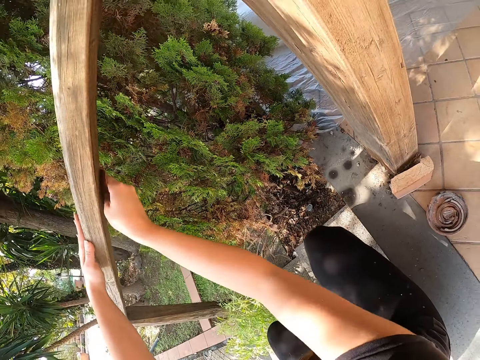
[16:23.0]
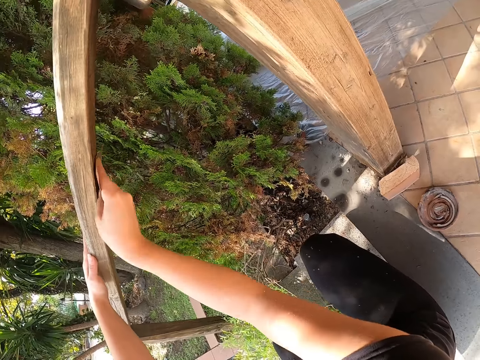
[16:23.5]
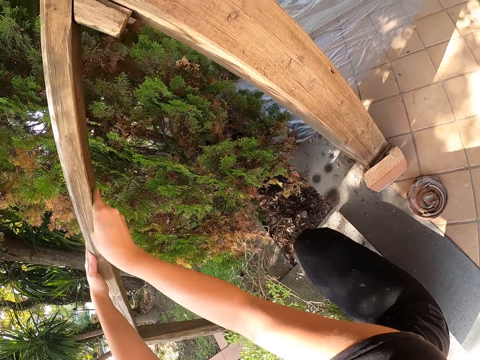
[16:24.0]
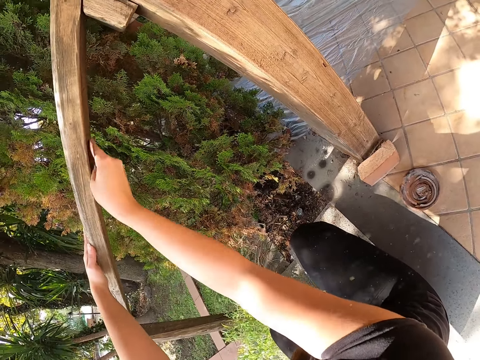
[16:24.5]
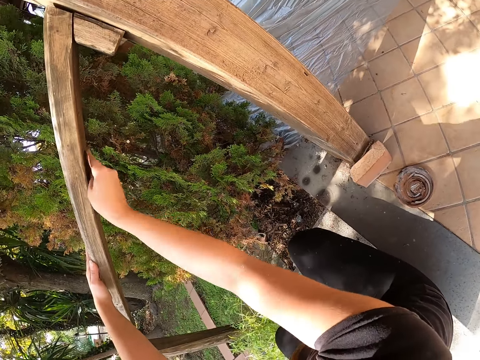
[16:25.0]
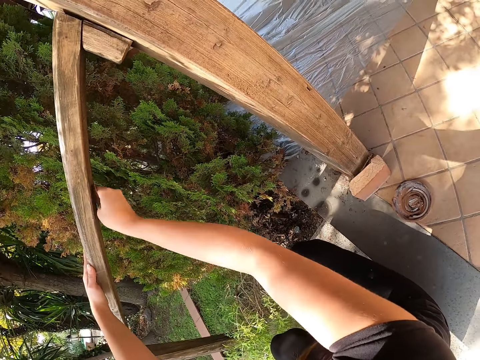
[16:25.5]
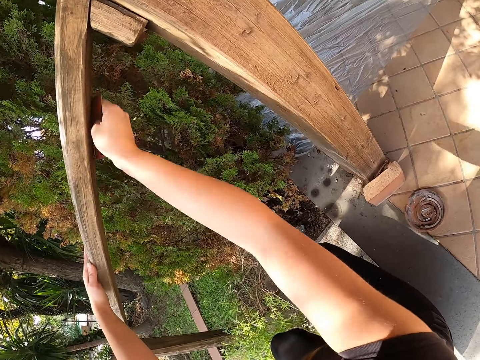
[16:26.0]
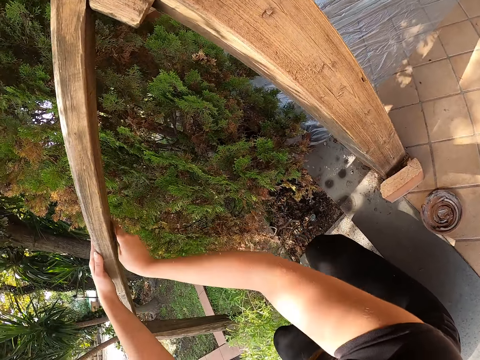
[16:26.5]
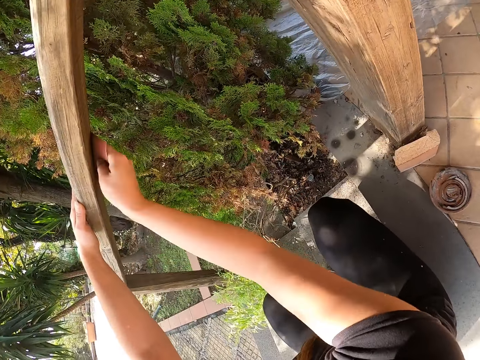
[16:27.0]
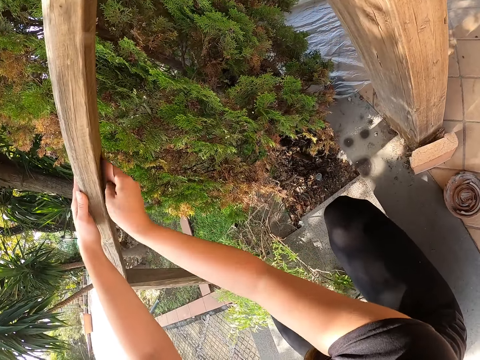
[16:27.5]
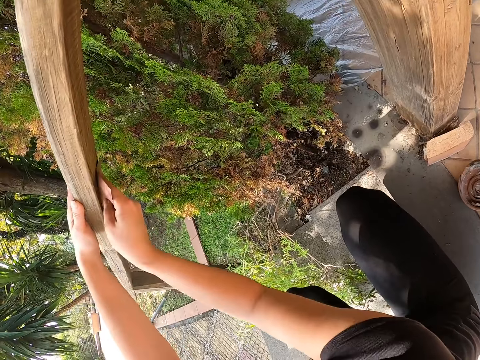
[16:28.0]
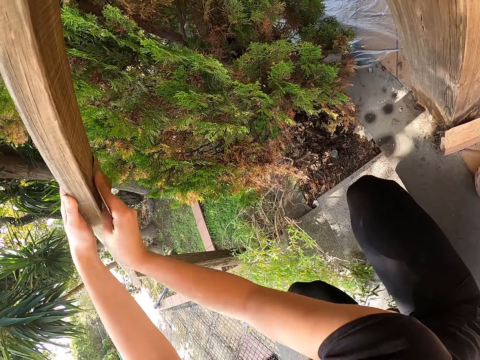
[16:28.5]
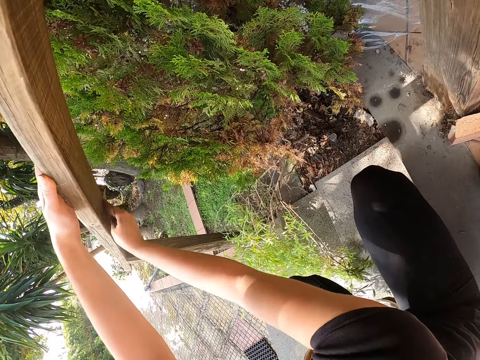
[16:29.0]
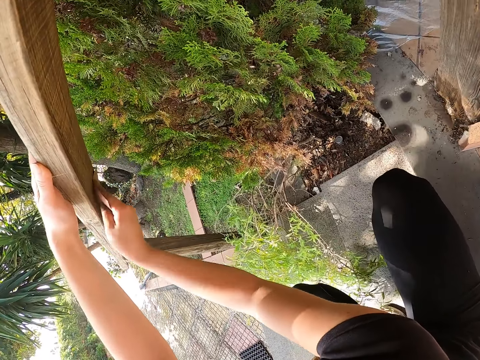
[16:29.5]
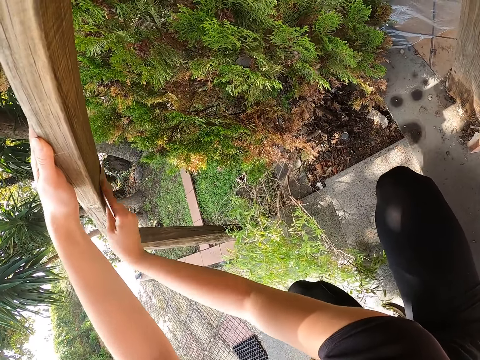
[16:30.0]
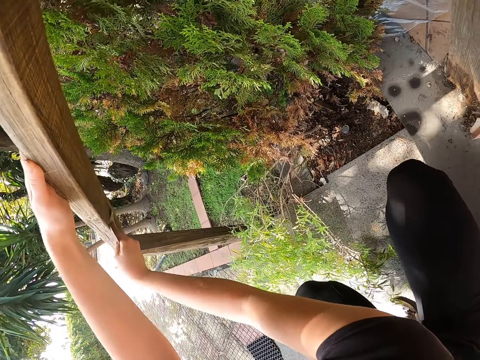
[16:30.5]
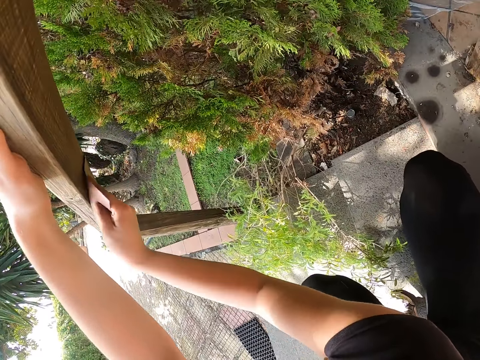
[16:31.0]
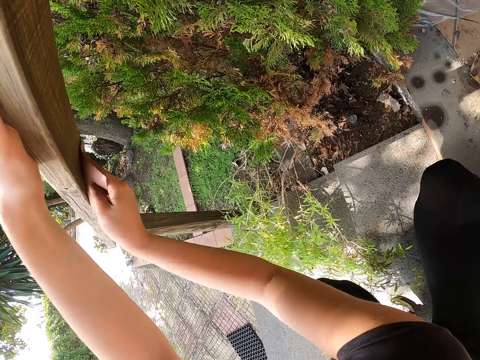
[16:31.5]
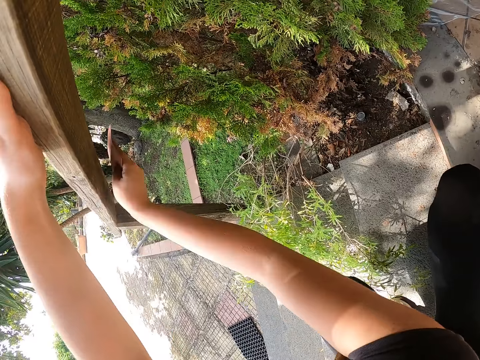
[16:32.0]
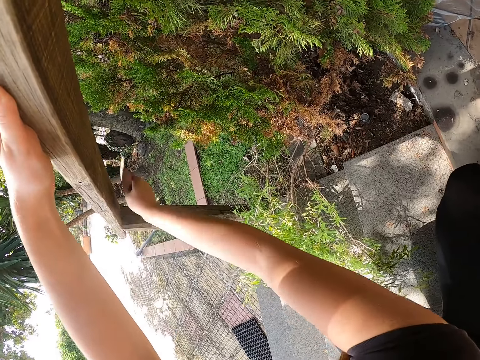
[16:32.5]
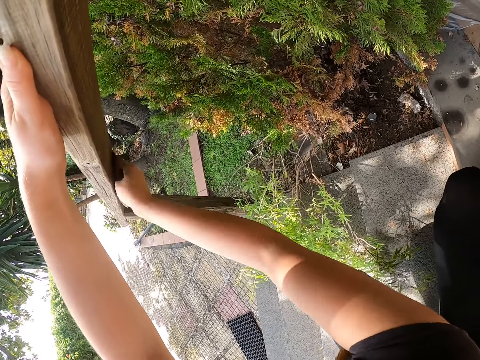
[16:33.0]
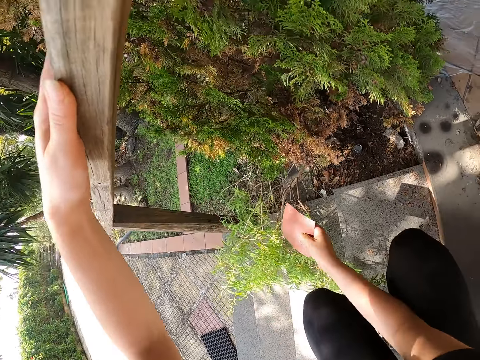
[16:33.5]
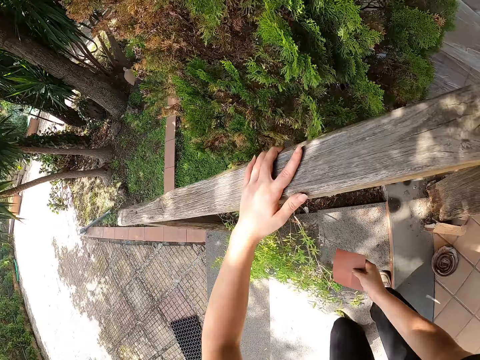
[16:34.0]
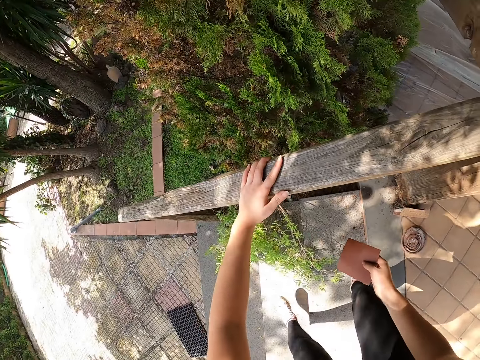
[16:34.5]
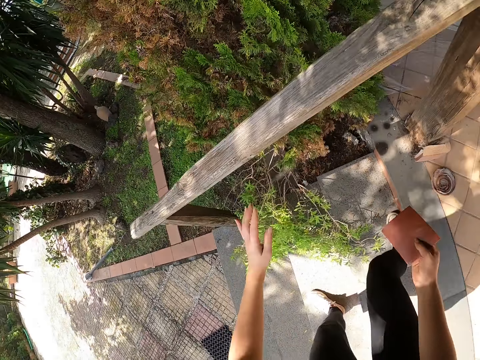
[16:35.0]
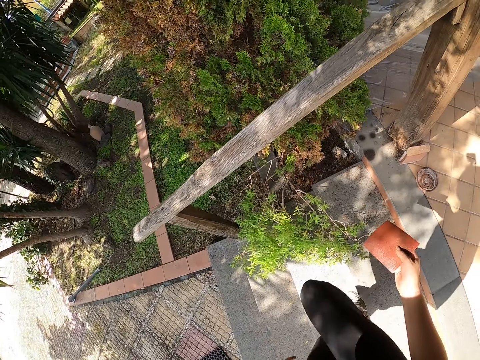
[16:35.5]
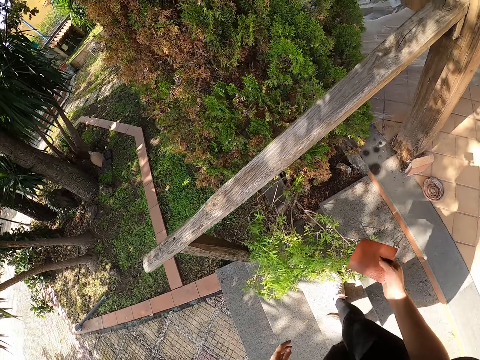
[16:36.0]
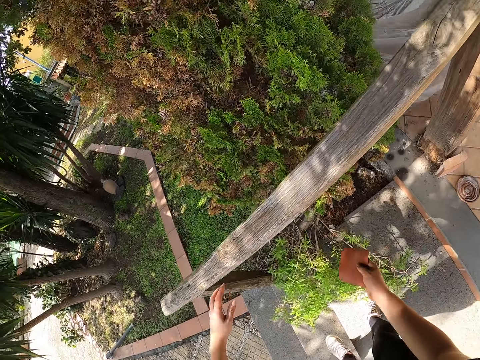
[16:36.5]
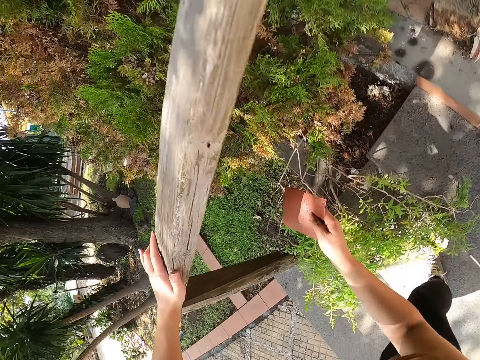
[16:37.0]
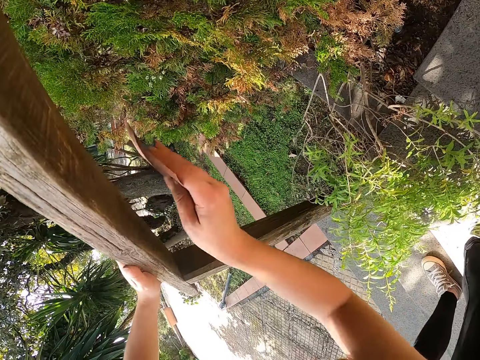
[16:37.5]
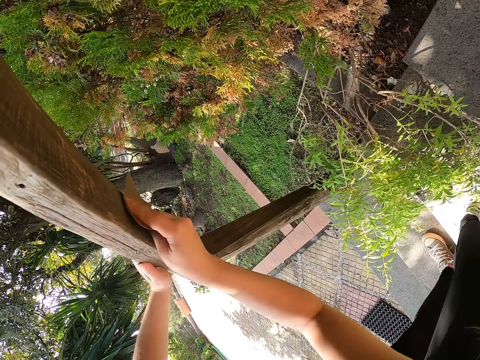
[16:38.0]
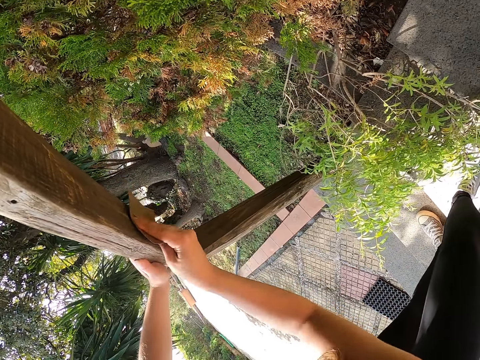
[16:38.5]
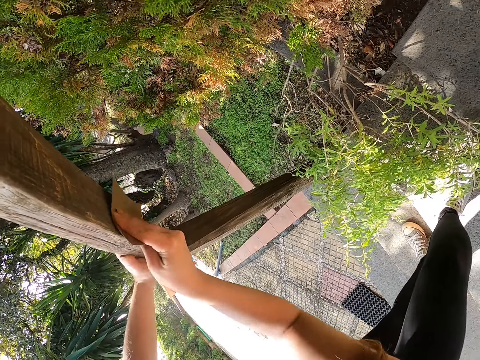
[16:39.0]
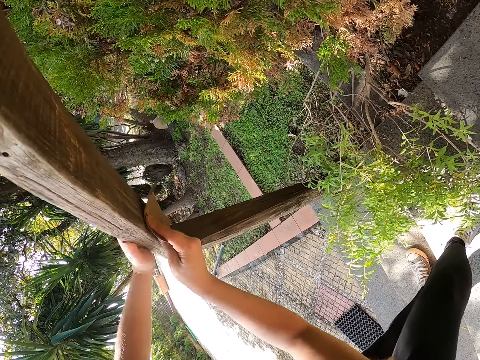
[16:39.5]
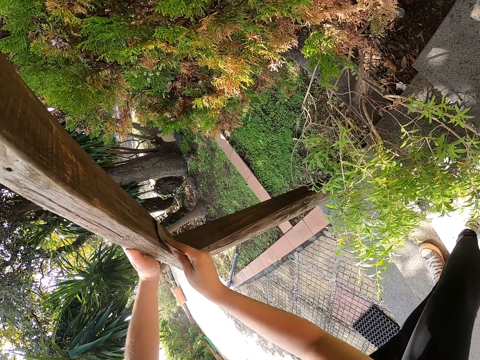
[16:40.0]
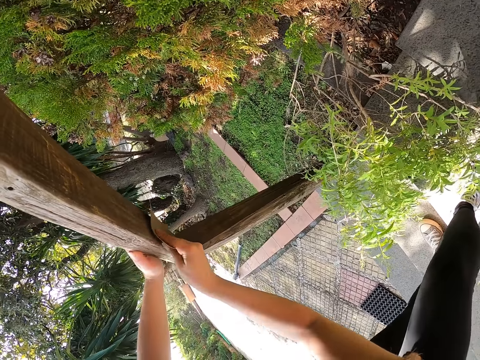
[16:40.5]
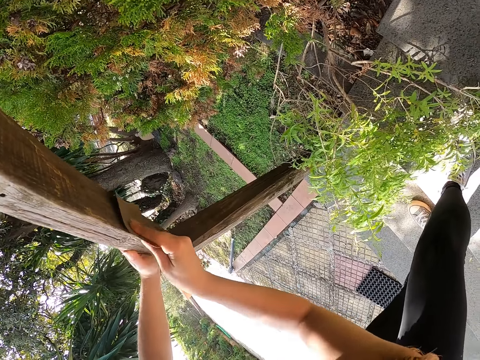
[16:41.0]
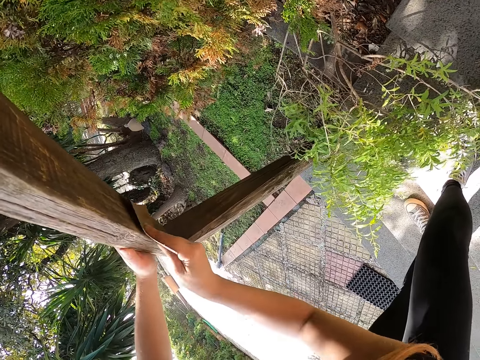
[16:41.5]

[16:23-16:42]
The camera wearer stands up. She moves her leg. She moves her leg again. She climbs down the stairs. She touches the balcony rail. She rubs the sandpaper on the balcony rail.

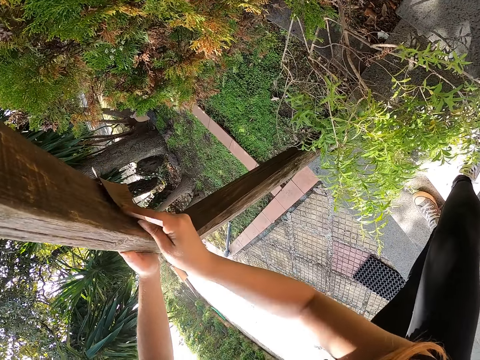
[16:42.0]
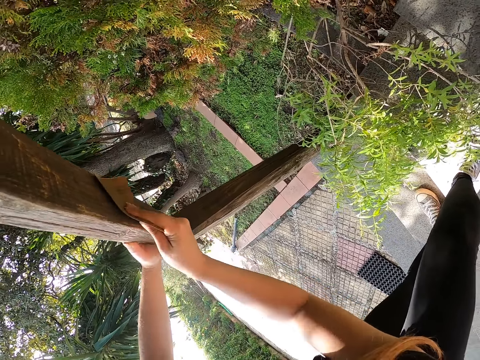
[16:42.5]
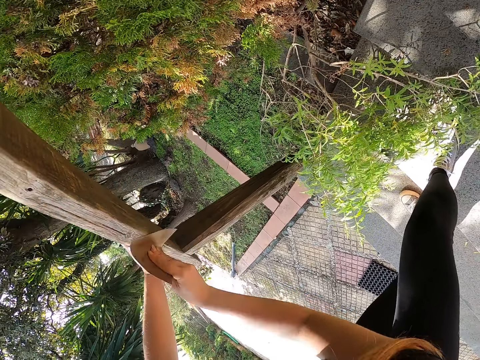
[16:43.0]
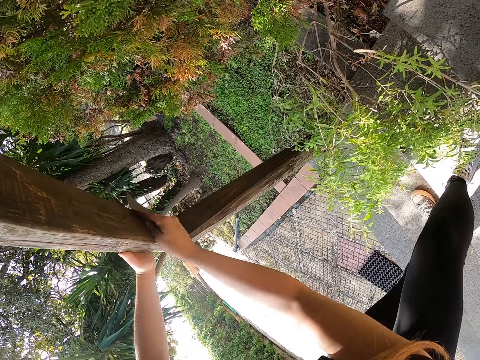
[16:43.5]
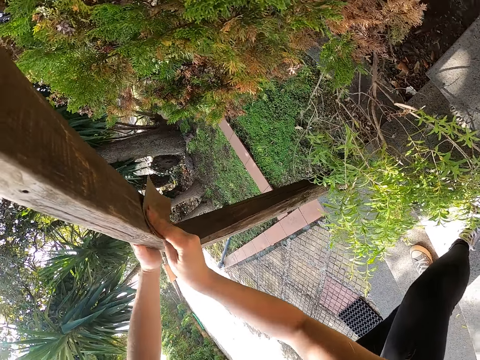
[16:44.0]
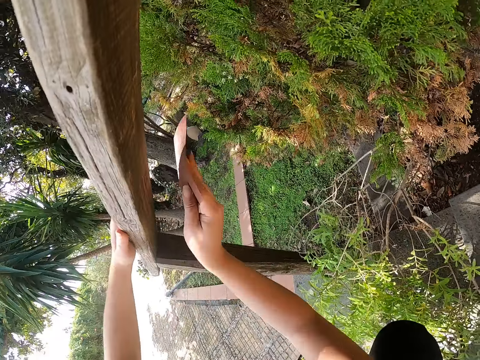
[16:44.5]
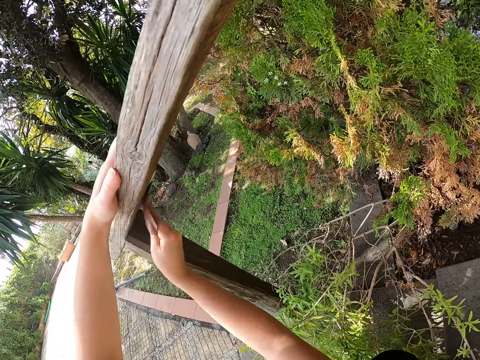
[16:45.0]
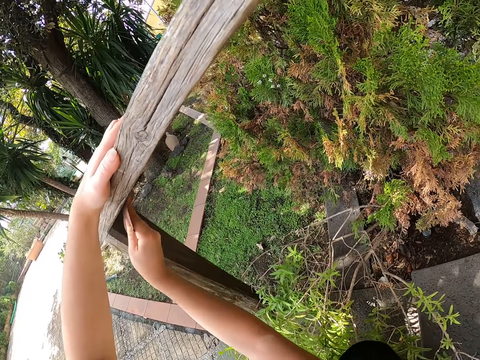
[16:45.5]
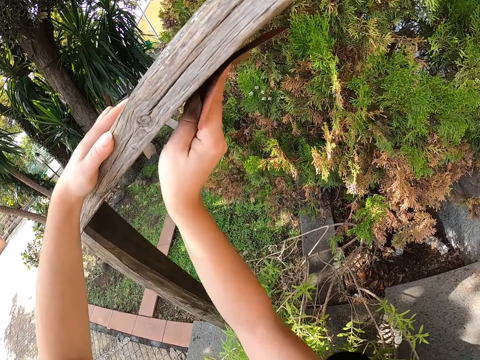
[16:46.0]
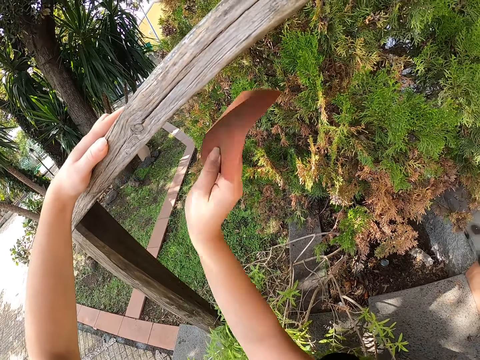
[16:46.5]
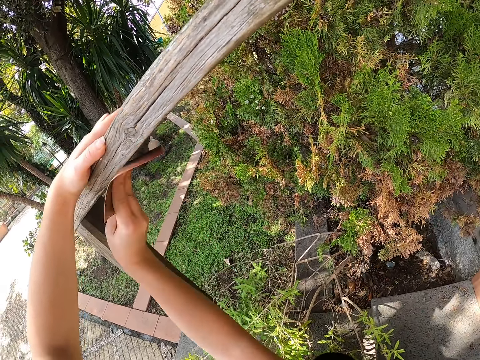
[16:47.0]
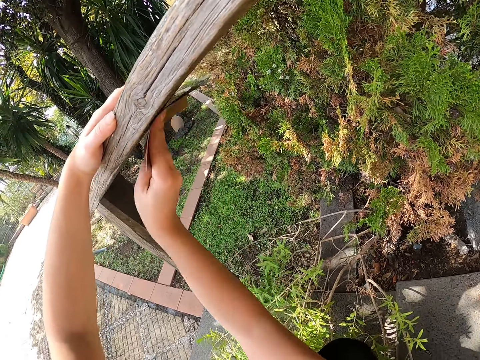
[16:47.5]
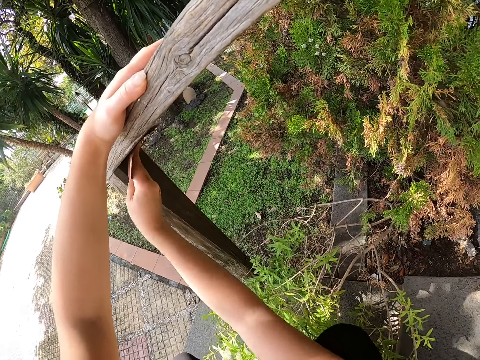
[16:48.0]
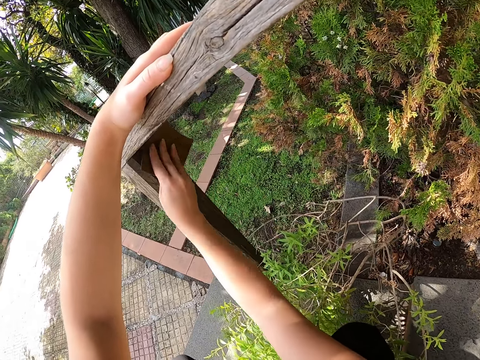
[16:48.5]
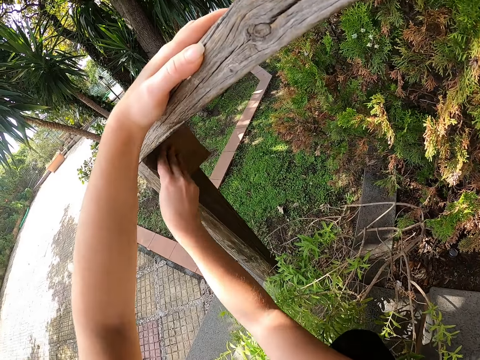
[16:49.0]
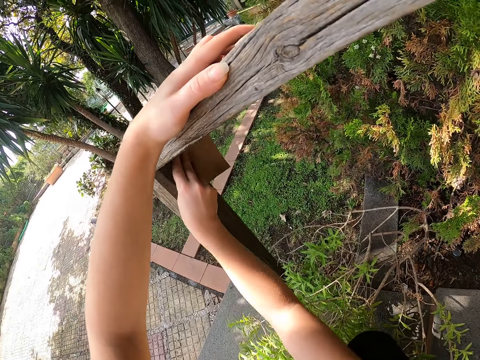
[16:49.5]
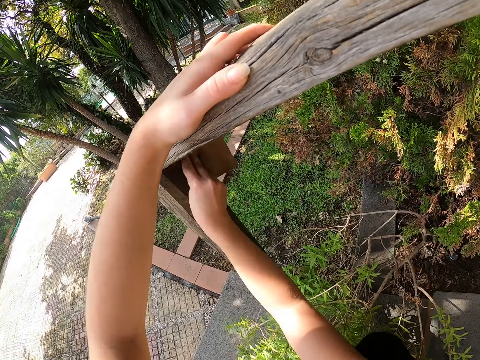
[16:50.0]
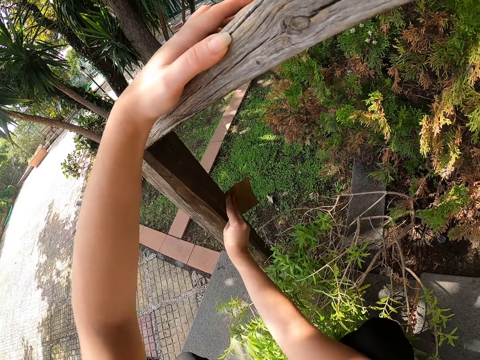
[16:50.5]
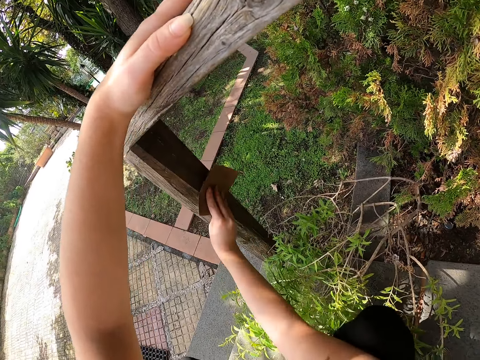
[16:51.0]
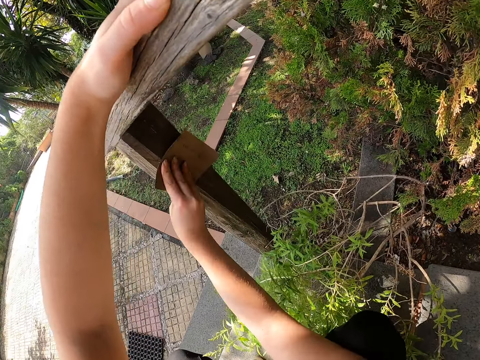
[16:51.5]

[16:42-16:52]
The camera wearer squats.
